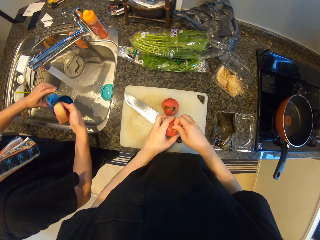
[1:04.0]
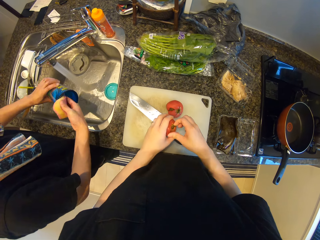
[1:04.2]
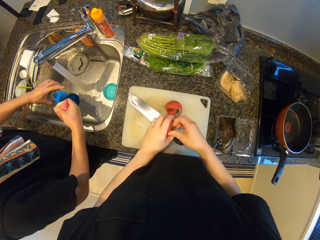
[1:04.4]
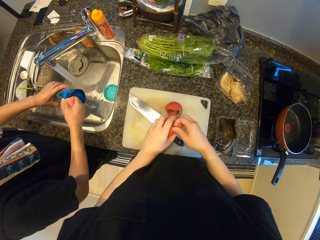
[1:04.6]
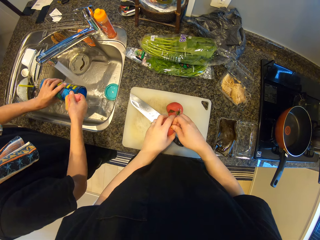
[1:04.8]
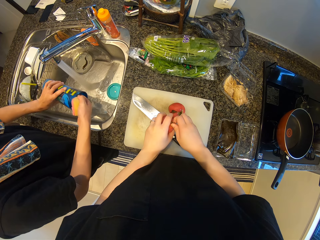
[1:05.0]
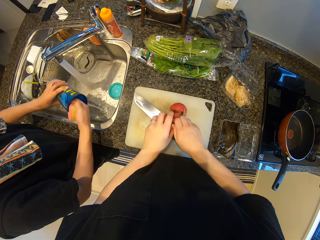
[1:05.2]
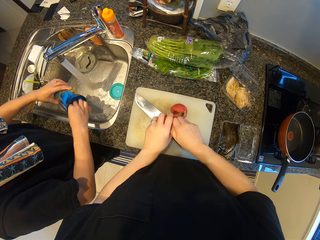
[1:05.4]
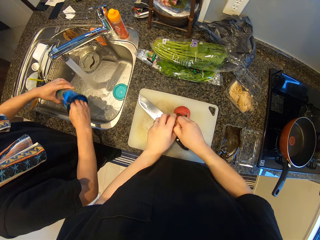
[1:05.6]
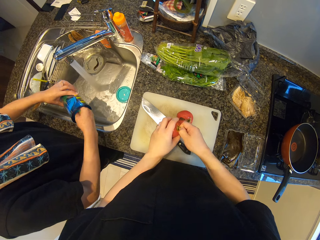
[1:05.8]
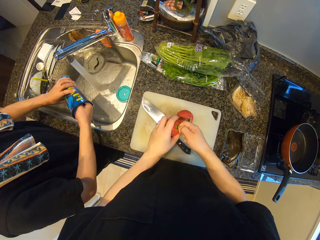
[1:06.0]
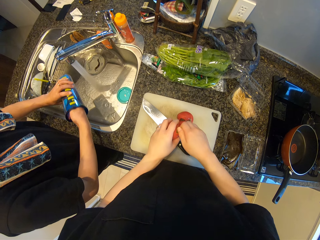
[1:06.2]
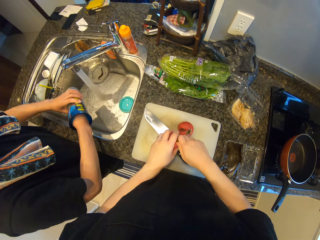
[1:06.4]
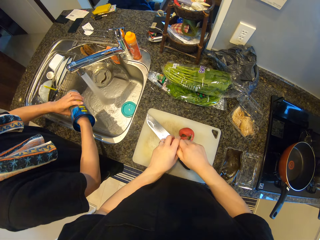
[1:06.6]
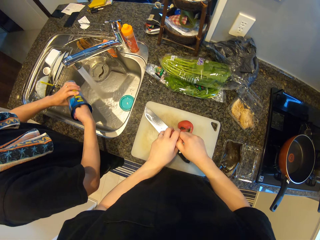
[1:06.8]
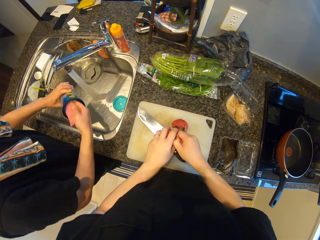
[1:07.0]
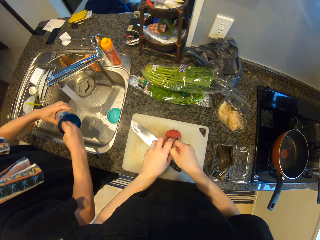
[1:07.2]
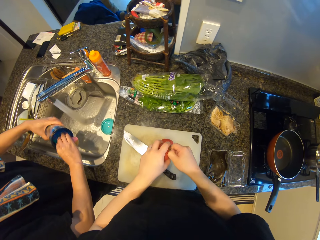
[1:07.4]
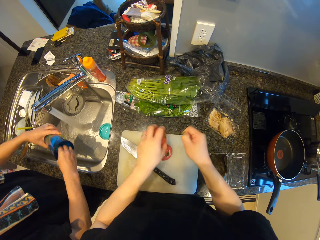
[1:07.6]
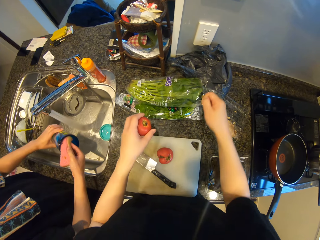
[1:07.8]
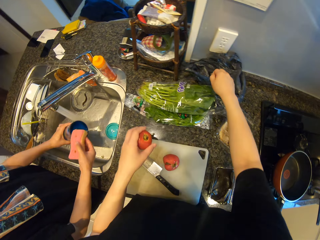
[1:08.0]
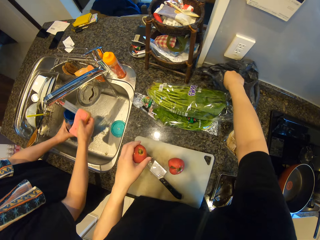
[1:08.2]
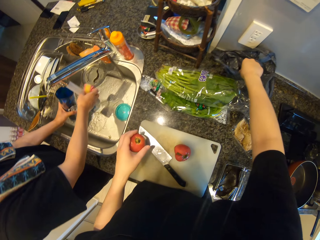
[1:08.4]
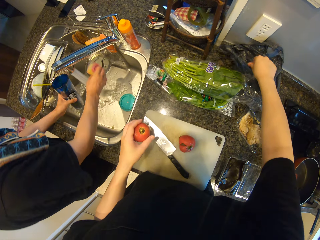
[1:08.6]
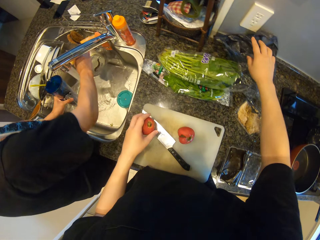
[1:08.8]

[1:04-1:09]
The camera wearer removes the pedicel. They drop the tomato sepal in a nylon on the slab.

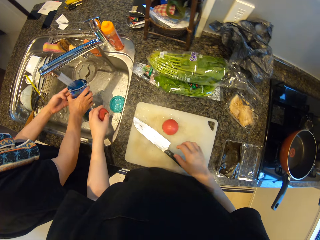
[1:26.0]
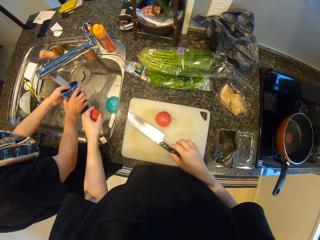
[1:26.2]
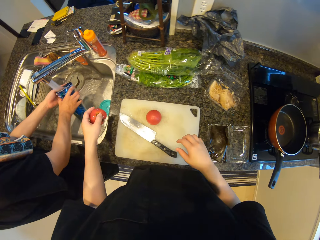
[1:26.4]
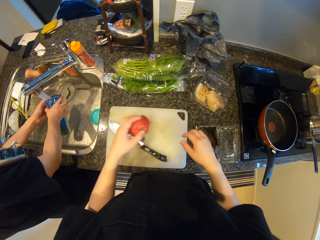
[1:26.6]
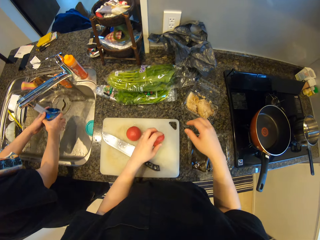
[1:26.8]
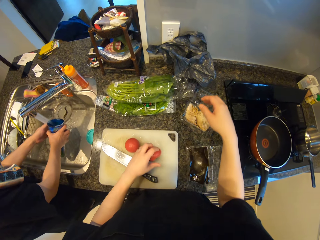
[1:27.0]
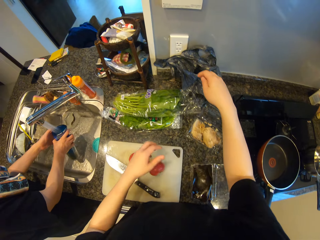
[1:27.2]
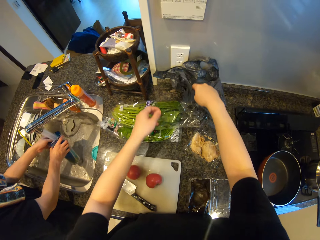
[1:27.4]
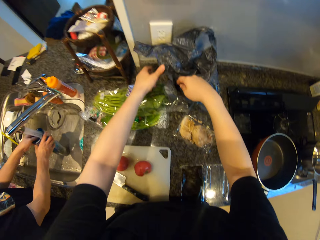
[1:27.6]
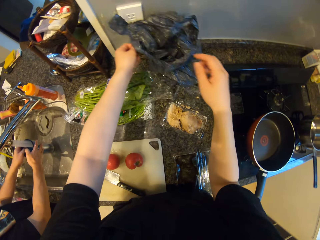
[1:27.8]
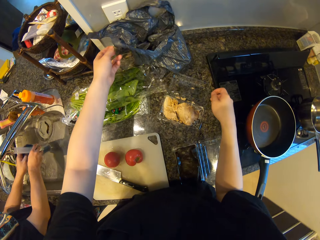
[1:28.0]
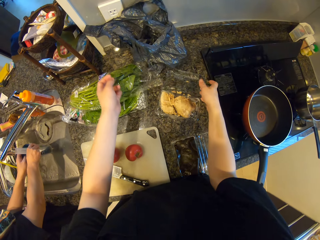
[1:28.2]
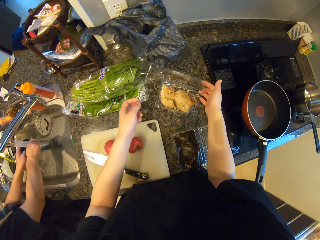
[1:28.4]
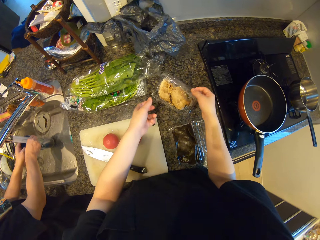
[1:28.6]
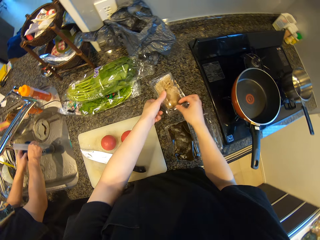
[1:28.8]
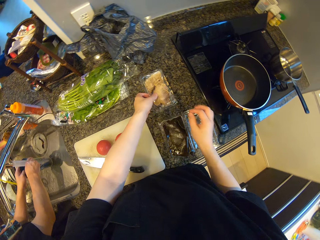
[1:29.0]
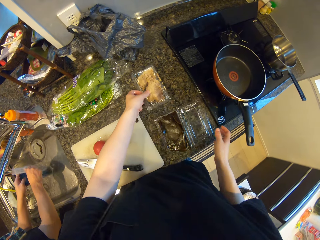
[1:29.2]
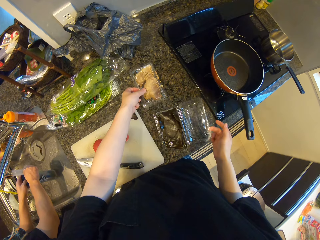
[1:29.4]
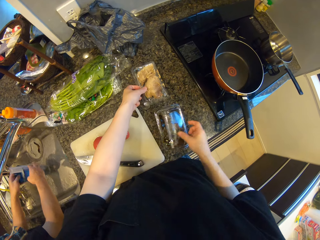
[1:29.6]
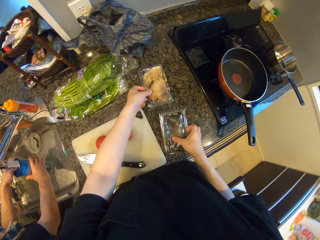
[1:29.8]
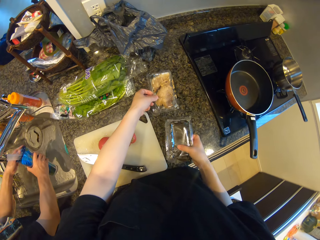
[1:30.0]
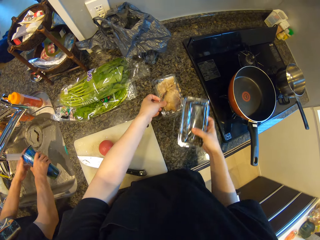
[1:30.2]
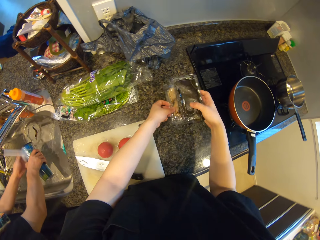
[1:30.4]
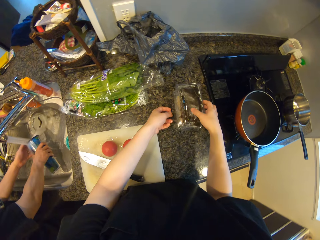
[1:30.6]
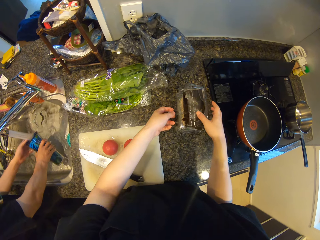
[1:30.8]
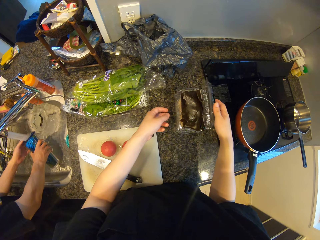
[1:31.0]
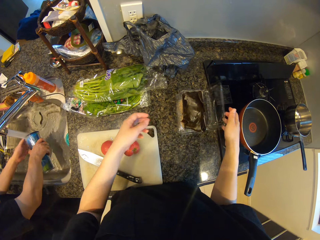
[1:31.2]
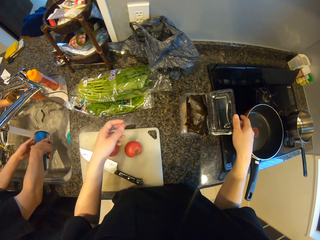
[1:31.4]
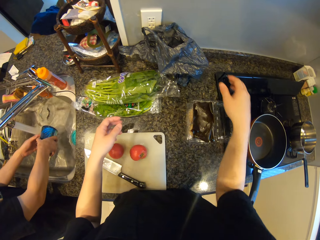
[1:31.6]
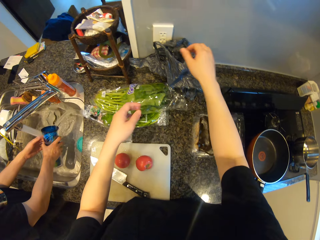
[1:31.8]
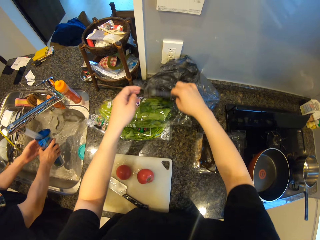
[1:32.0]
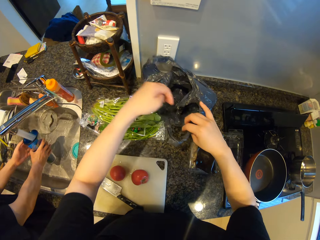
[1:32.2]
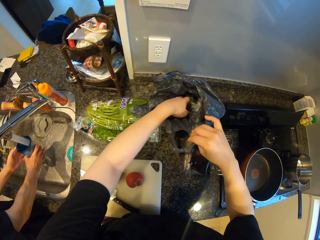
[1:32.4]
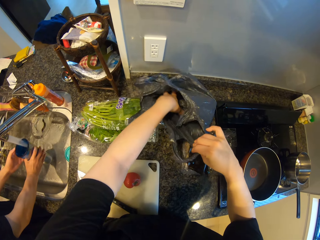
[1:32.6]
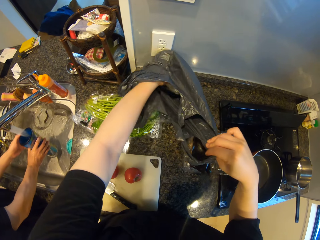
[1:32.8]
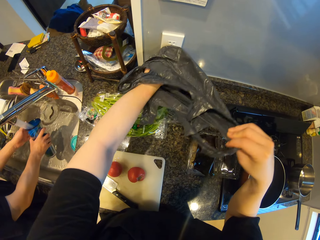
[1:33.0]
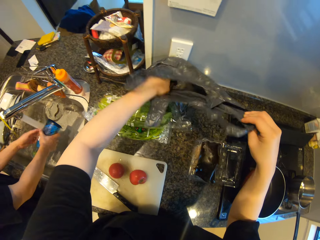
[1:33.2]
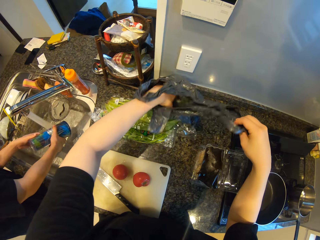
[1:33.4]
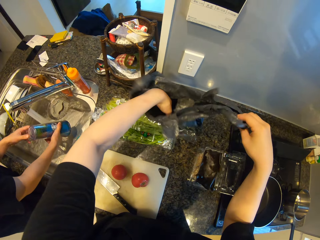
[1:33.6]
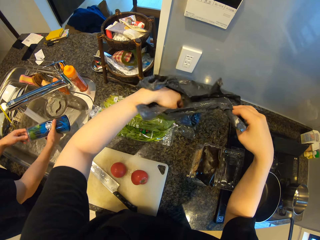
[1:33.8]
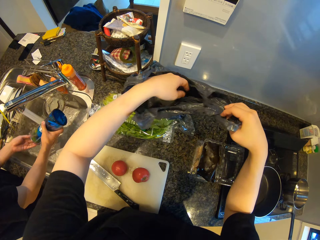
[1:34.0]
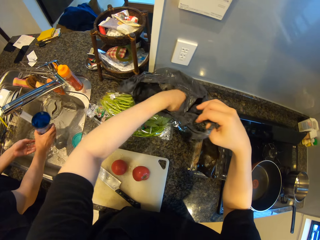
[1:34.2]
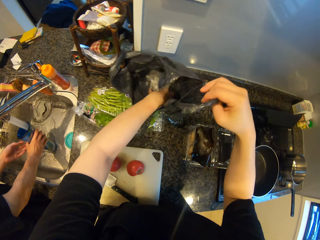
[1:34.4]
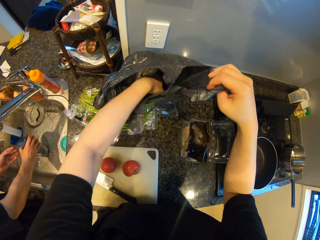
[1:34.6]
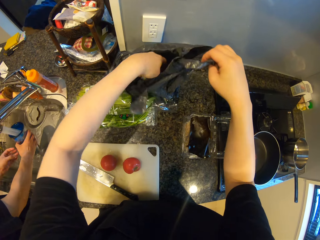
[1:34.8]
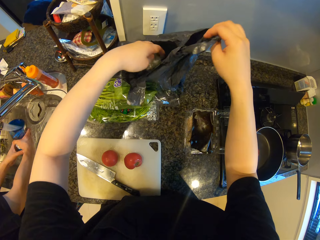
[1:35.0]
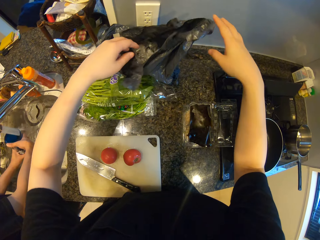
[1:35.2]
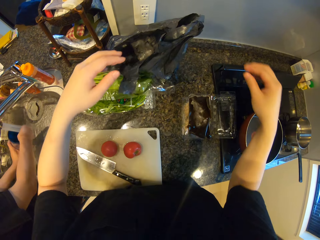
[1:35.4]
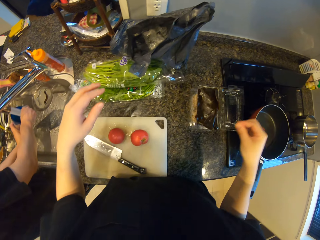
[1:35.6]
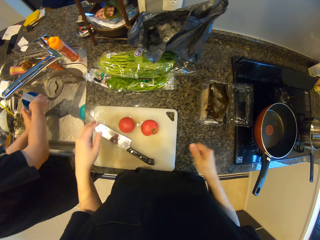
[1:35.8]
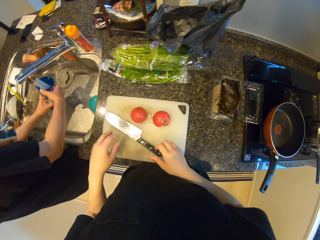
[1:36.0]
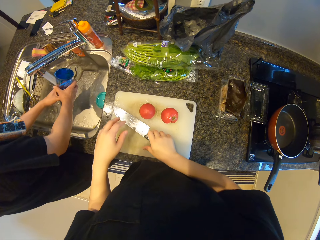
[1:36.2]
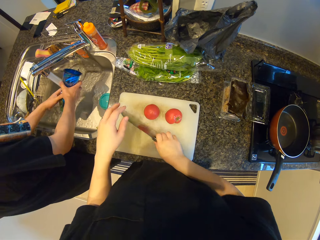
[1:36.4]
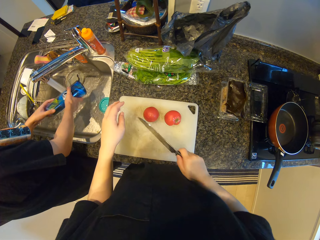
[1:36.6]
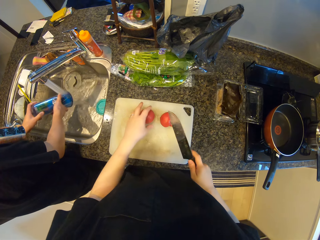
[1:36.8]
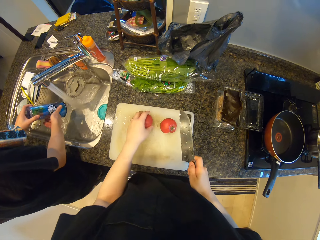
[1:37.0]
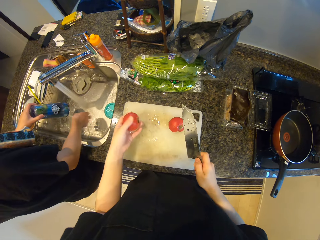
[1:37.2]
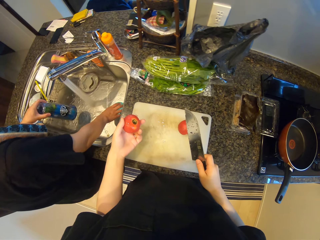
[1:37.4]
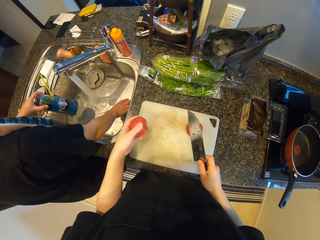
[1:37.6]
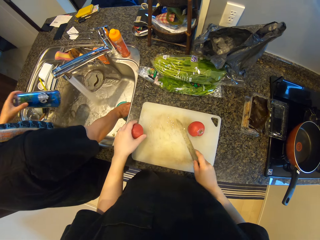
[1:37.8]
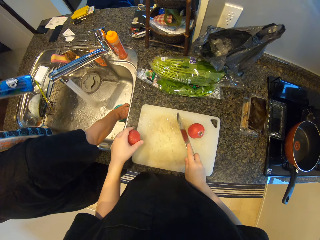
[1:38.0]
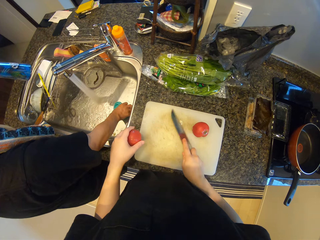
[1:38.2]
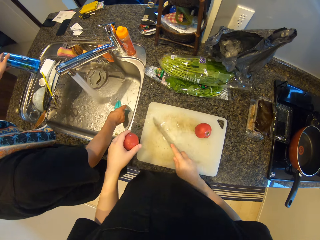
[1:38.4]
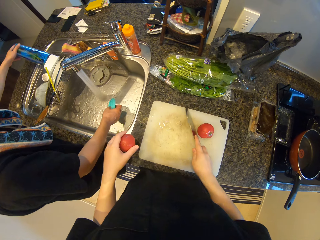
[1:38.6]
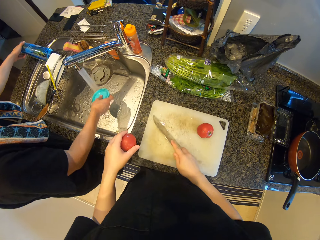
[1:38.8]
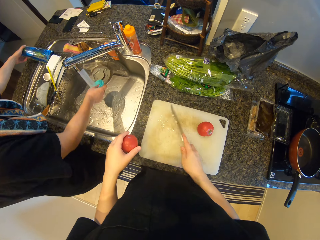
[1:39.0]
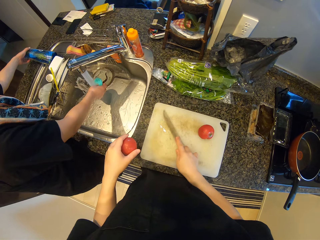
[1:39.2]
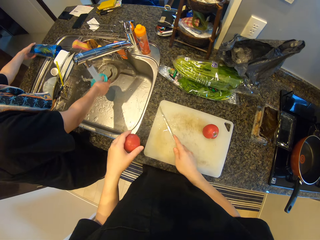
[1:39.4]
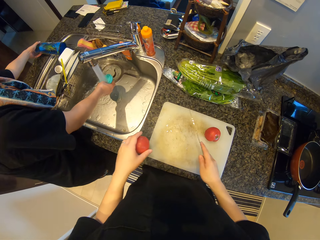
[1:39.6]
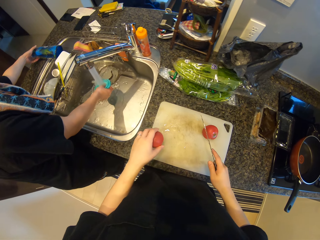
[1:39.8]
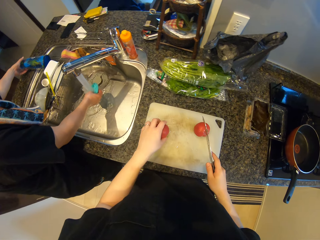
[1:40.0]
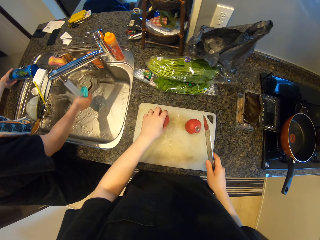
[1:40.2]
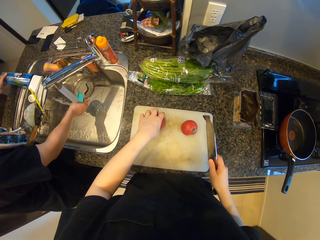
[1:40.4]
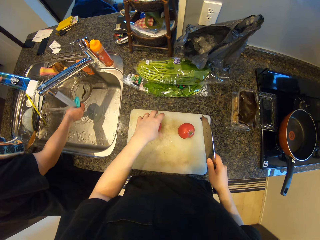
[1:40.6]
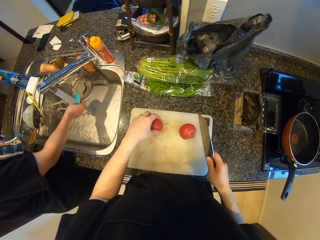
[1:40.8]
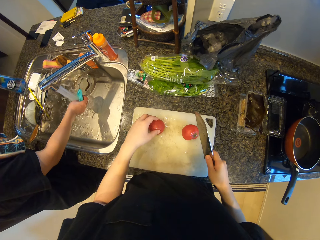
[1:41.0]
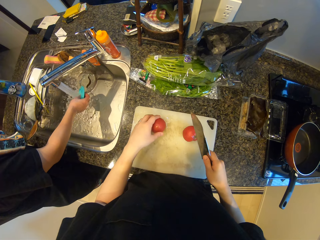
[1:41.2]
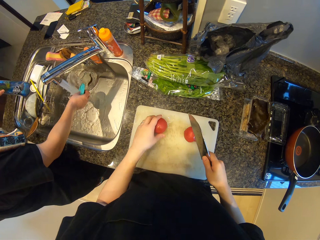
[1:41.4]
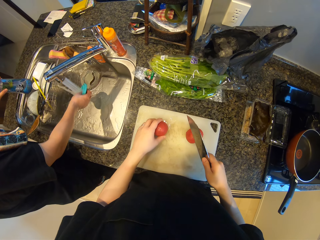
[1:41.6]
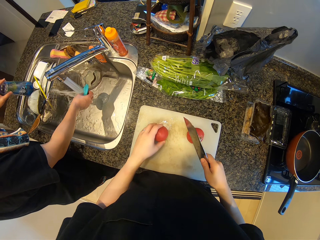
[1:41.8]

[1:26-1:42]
The camera wearer drops the tomato on the cutting board. She touches the nylon on the slab. She opens the trash bag. She closes a pack on the slab. She touches something. She closes the pack on the slab again. She holds something. She picks the pack on the slab with her right hand and places the pack on the other pack. She opens the nylon on the slab. She shakes the trash bag. She removes her hand from the trash bag. She picks the knife on the slab. She picks the tomato on the cutting board with her left hand. She holds the tomato. A man shakes the mug. The camera wearer scrapes the cutting board with the knife. The man places the mug on the rack. The man picks a cover in the sink. The man rinses the cover. The camera wearer cleans the chopping board using the knife. She drops the tomato on the cutting board. The man drops the cup on the rack in the sink.
